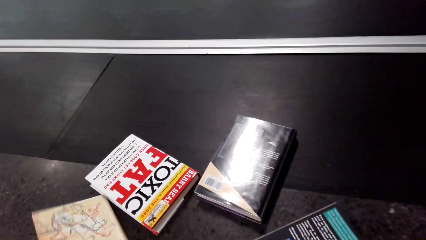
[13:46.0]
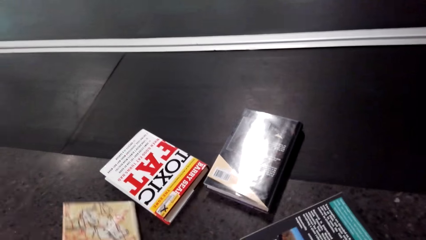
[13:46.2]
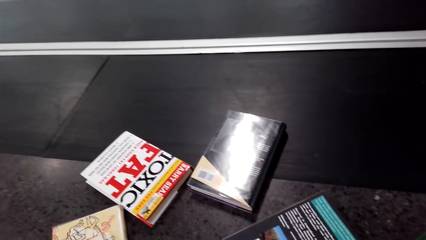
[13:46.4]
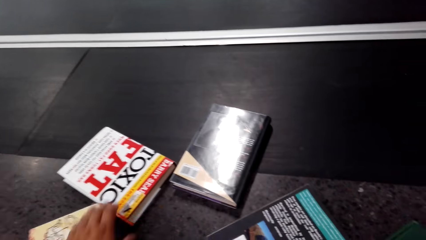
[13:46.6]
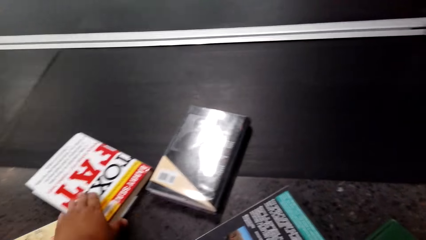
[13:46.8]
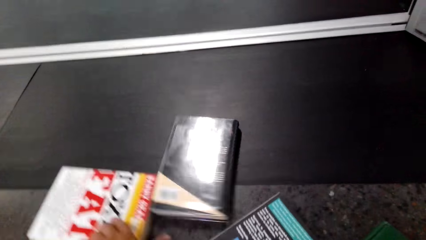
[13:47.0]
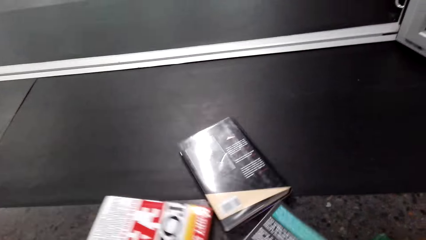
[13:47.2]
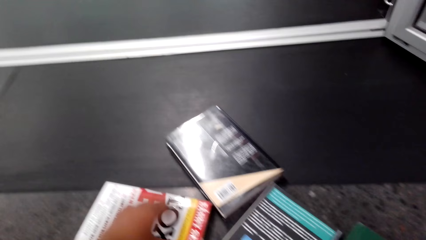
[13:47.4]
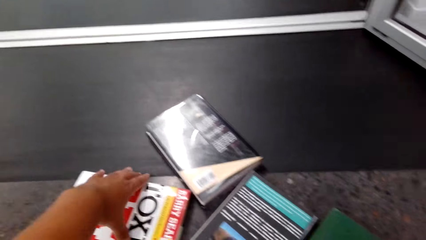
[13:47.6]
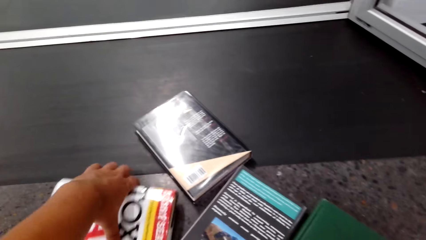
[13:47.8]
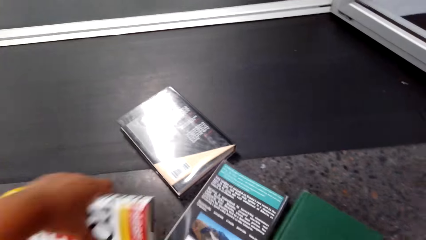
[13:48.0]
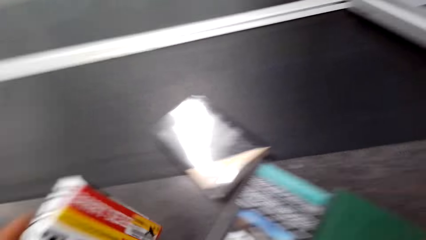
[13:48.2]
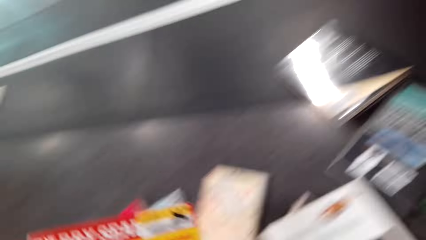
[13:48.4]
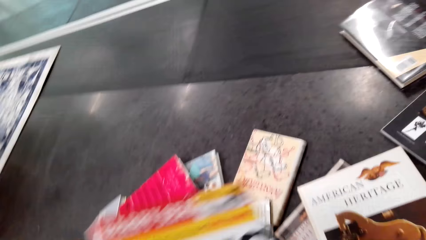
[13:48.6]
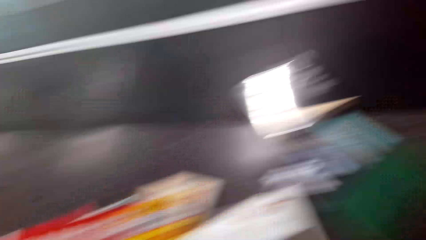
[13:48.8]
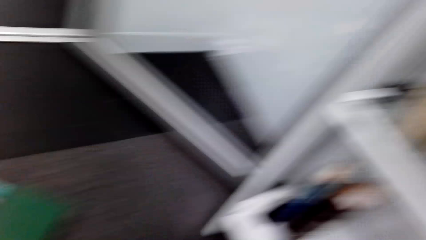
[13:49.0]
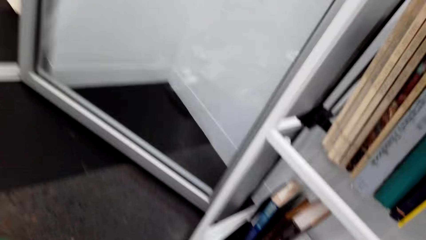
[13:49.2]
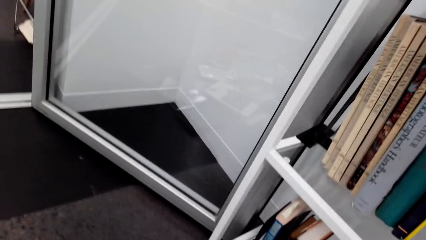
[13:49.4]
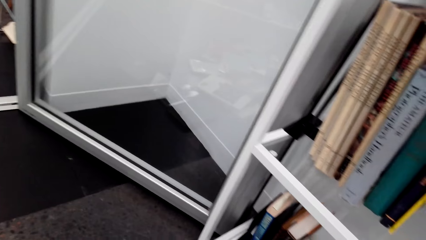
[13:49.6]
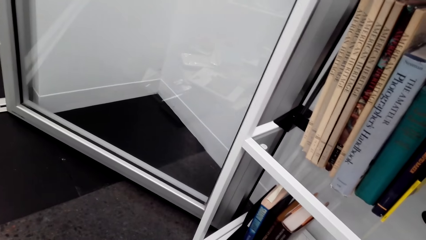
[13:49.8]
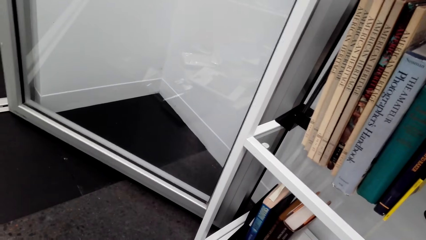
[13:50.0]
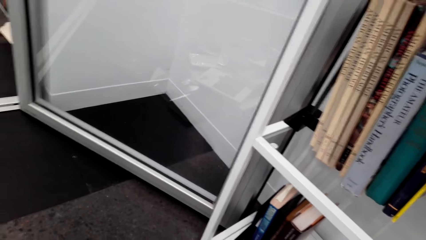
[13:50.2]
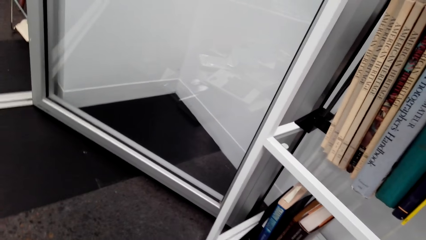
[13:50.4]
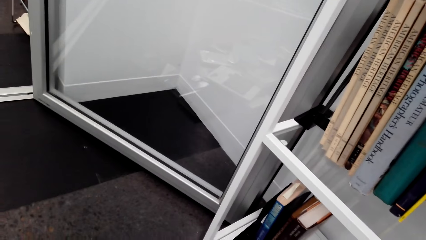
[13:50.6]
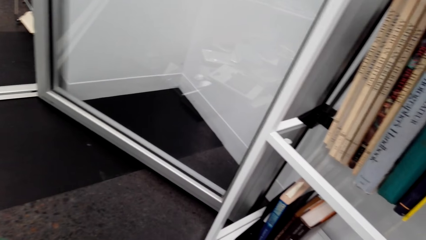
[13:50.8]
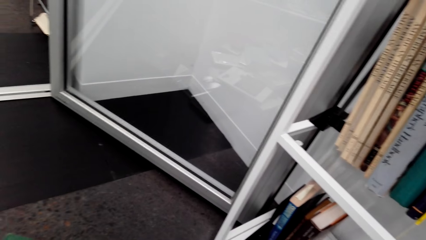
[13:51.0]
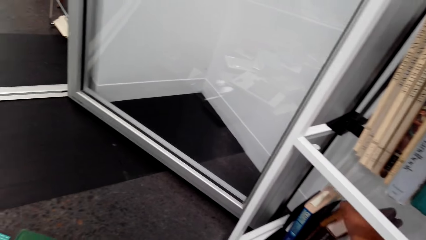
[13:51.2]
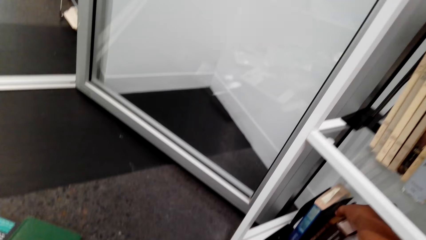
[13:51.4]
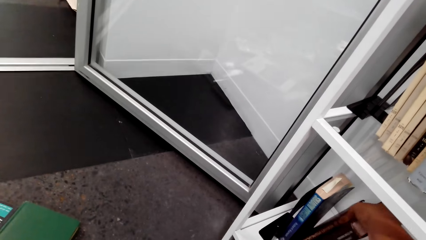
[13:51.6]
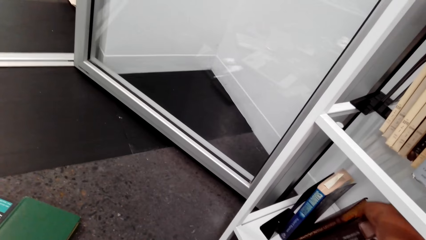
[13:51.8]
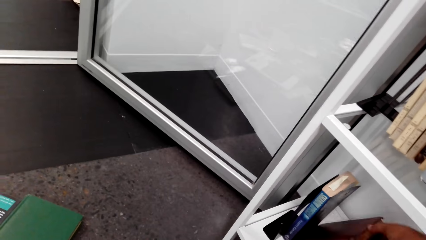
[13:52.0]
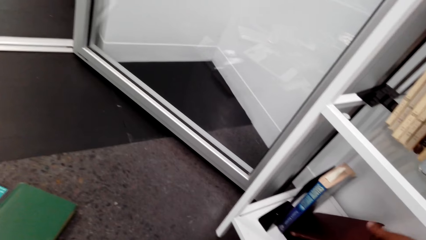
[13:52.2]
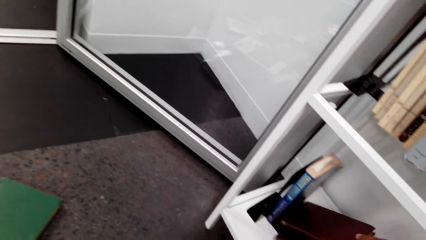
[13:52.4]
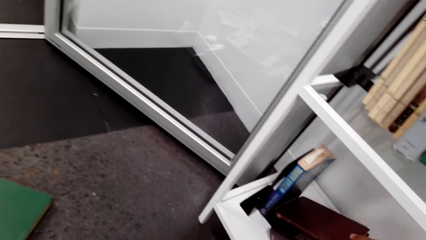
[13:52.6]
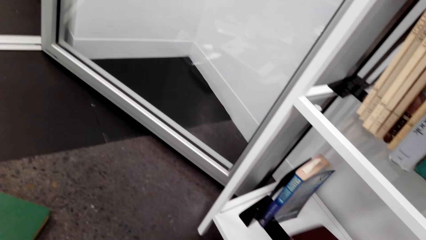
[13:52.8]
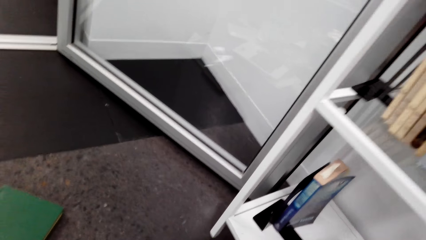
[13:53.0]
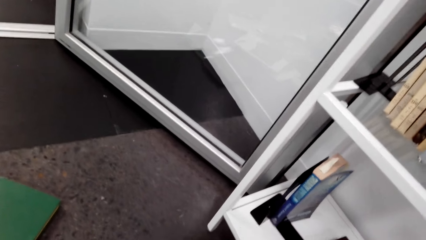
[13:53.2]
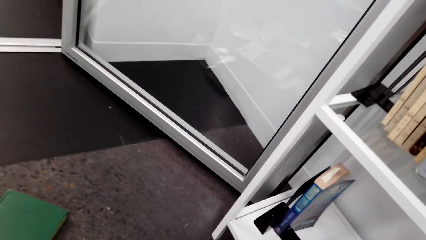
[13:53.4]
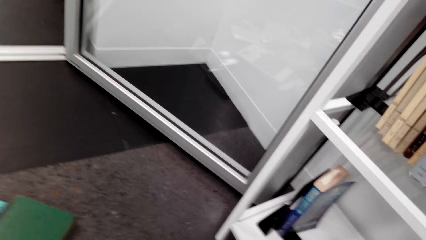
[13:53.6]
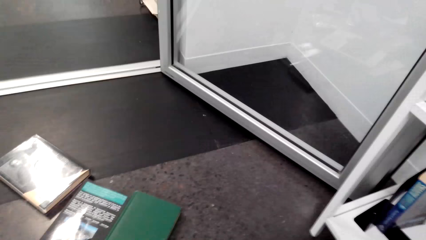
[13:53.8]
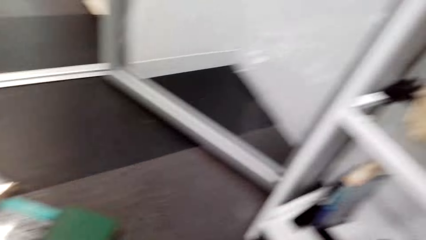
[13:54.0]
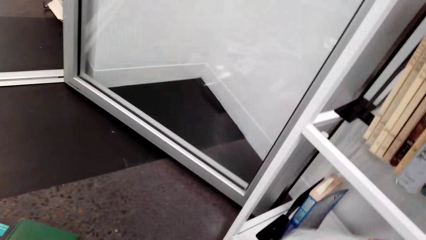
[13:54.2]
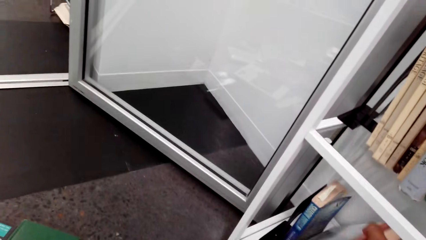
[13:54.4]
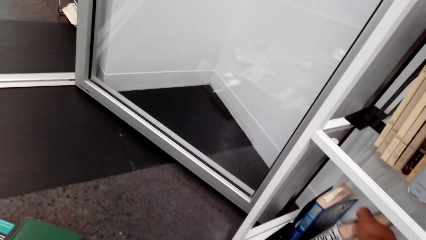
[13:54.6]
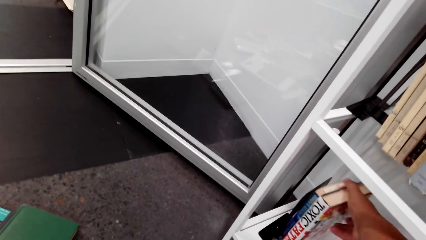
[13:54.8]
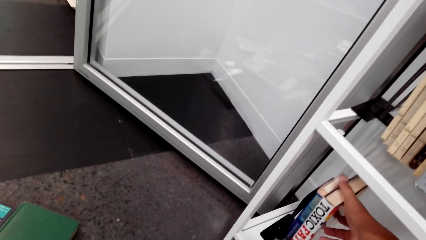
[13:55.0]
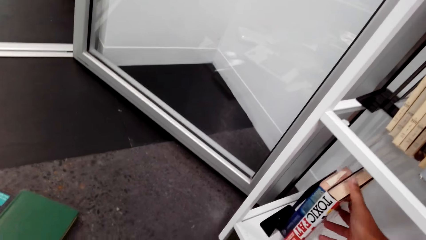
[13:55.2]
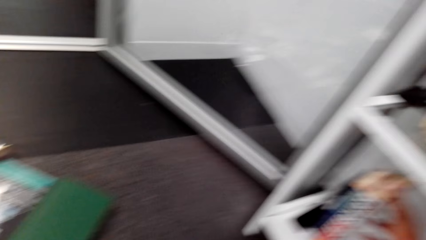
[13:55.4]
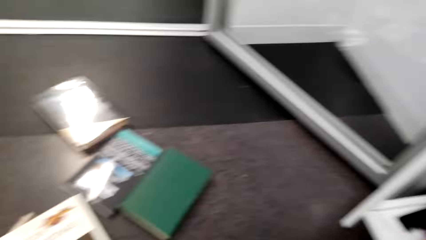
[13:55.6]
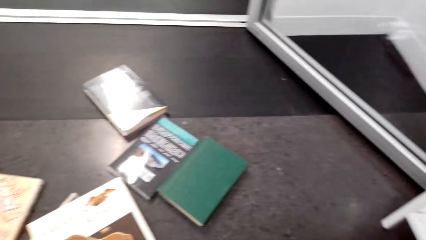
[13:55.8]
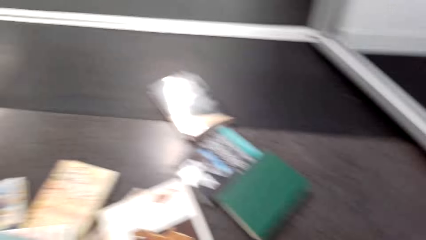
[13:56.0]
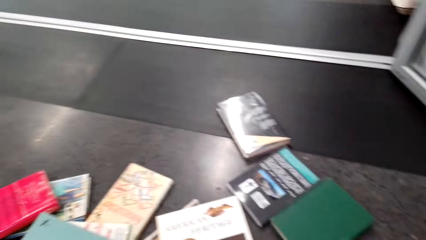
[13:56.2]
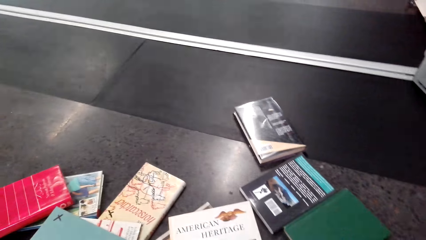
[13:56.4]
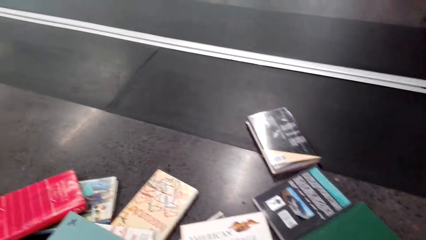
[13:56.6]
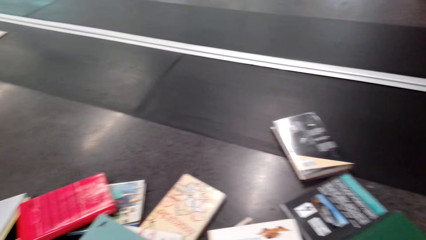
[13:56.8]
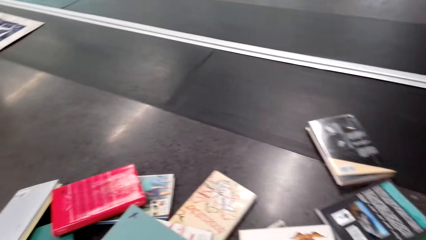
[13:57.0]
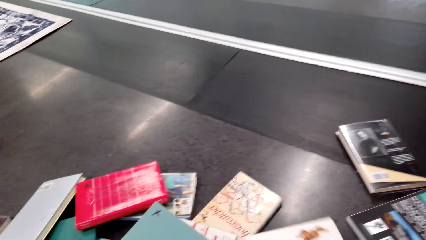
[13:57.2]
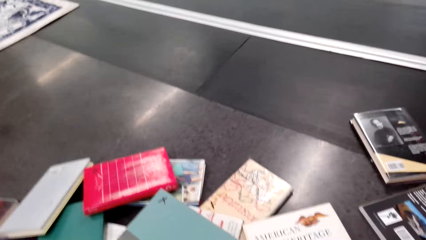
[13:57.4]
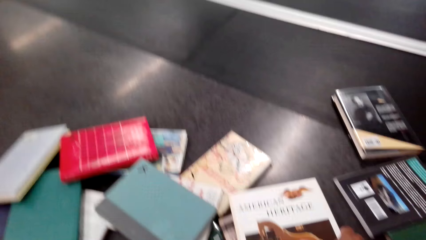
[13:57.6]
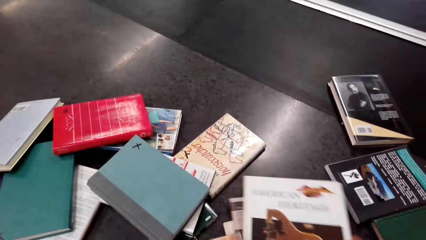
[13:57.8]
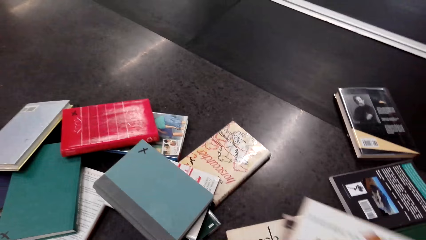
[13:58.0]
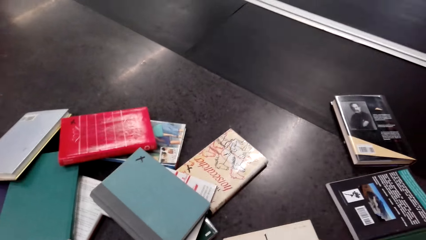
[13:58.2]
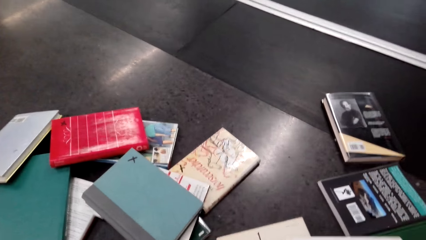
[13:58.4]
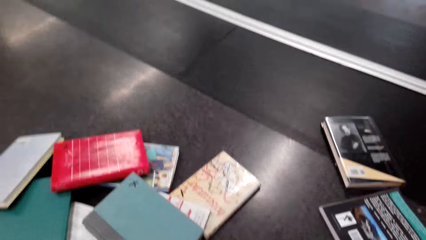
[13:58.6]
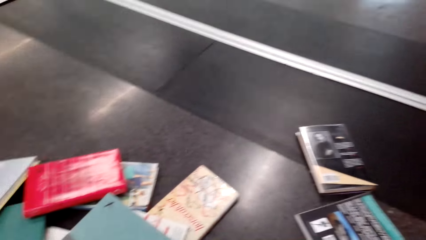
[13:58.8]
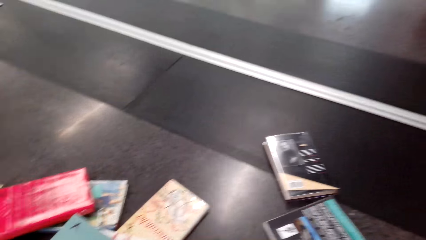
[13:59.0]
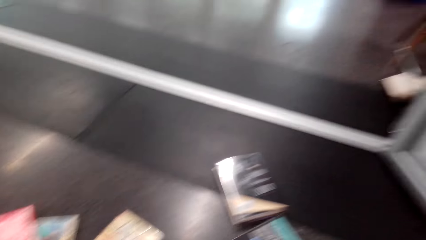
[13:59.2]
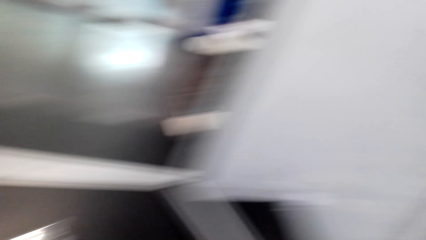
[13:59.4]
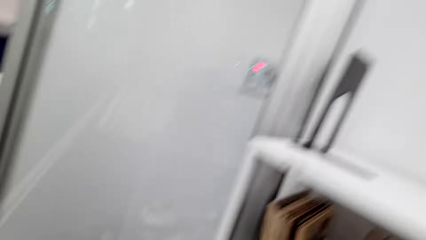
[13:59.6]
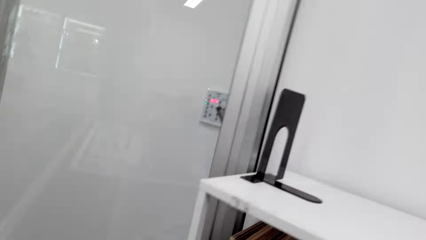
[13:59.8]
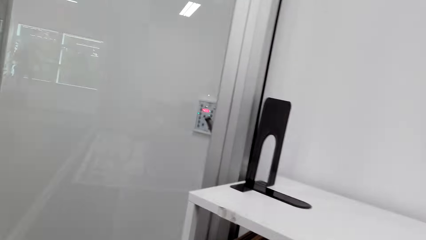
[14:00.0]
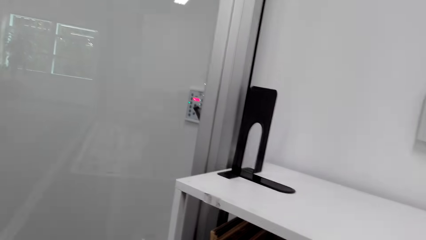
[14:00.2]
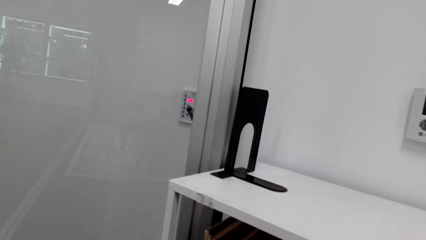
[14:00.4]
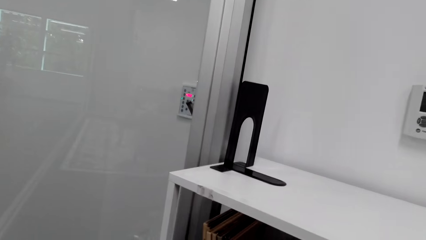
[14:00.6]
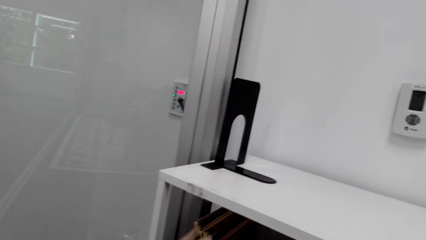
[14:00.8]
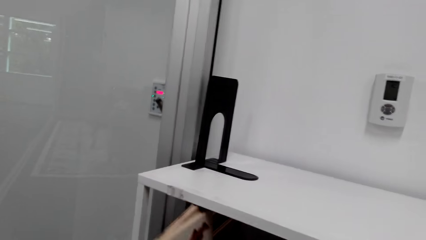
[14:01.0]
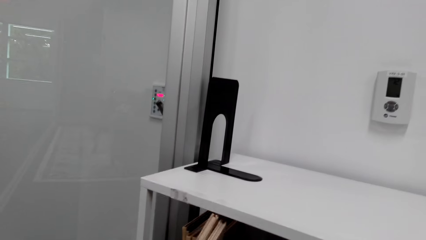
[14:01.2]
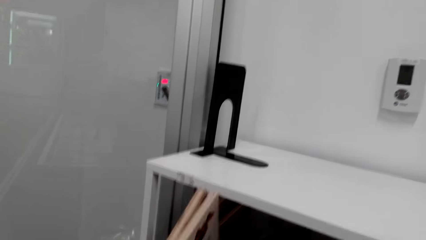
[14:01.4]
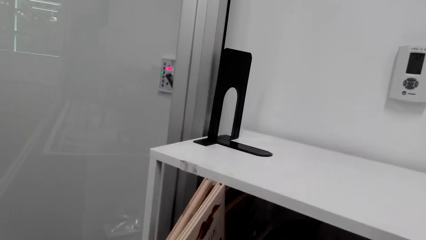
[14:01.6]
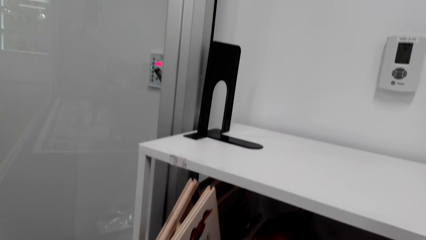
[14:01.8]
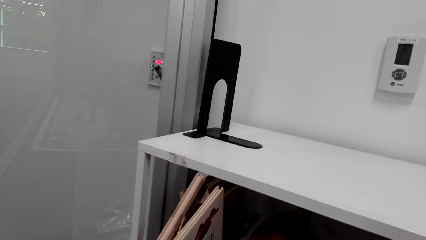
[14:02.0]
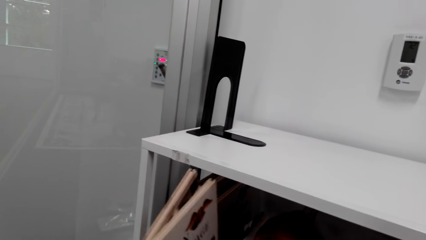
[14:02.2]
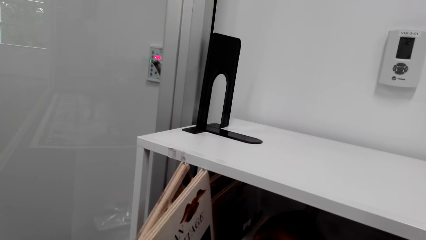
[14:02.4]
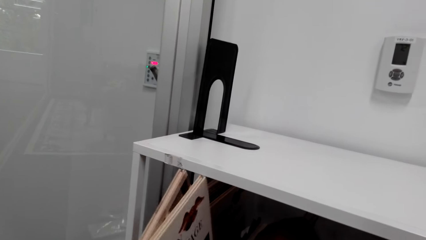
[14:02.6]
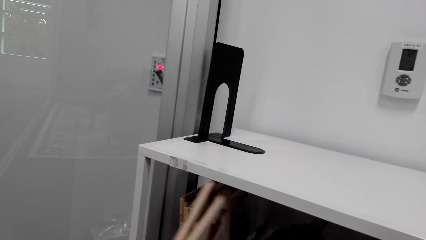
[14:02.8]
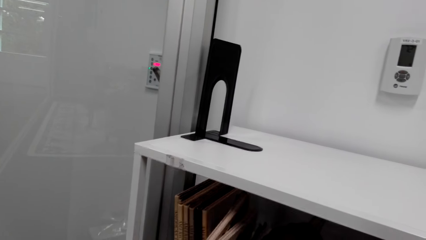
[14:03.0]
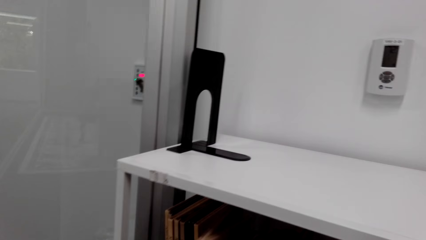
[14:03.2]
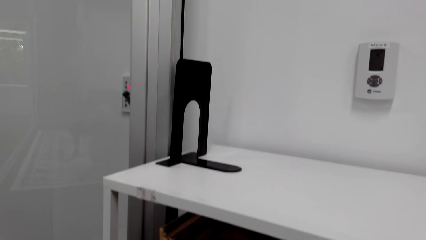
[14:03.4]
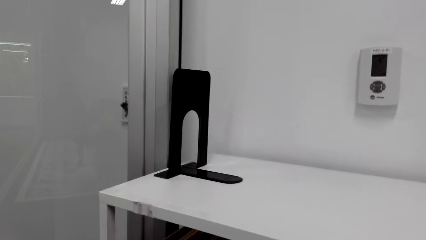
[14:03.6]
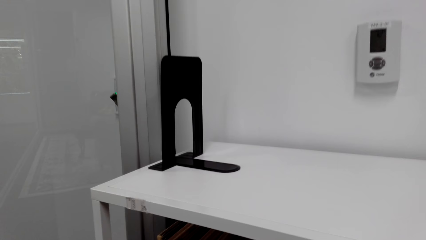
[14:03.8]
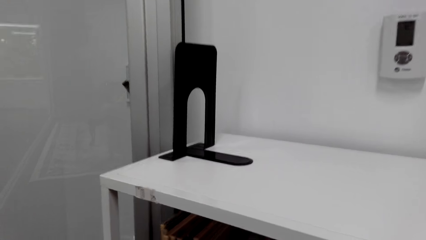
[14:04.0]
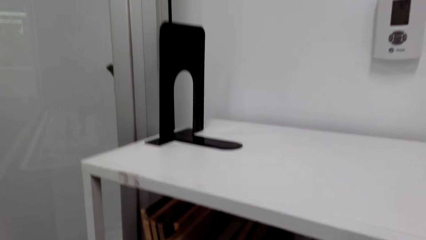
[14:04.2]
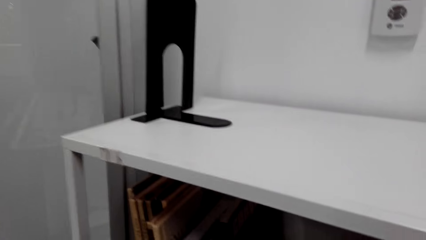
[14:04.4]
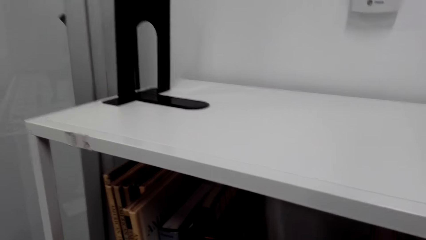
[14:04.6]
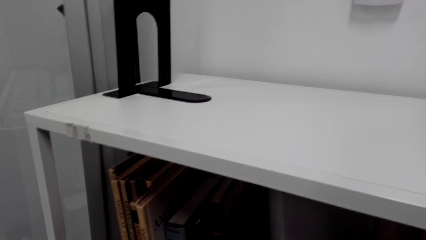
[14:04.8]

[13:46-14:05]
The camera wearer picks books from the floor. They look at the shelf. They arrange the books on the shelf. They place the books in the shelf. They pick books from the floor. They look at the shelf. They arrange the books on the shelf.
